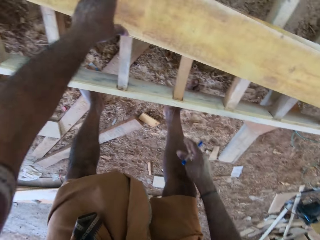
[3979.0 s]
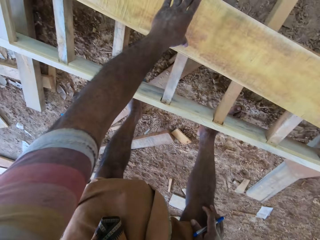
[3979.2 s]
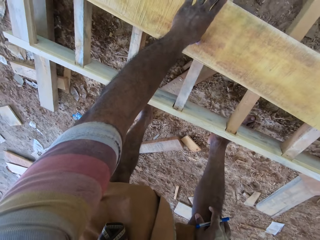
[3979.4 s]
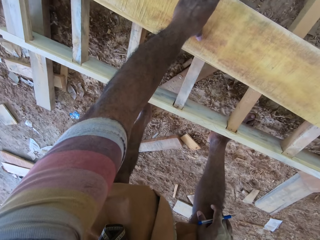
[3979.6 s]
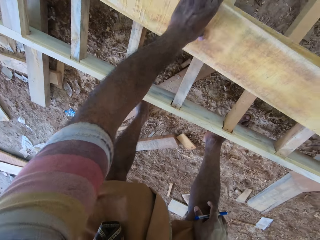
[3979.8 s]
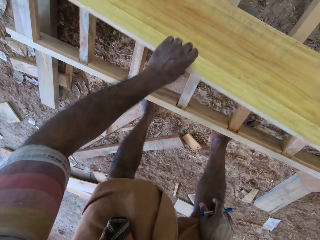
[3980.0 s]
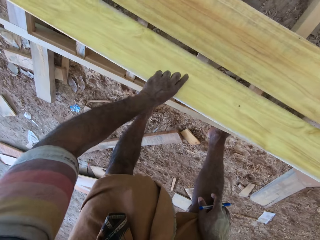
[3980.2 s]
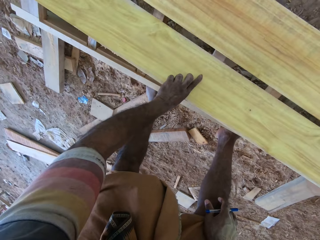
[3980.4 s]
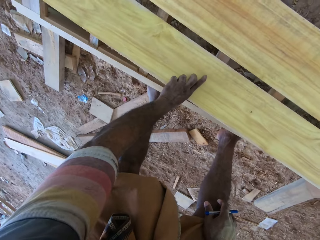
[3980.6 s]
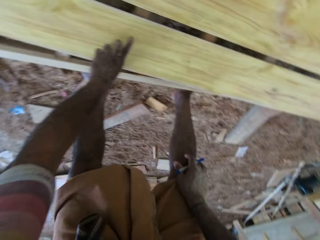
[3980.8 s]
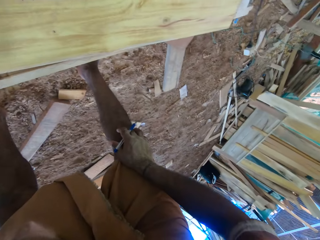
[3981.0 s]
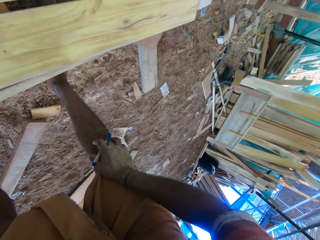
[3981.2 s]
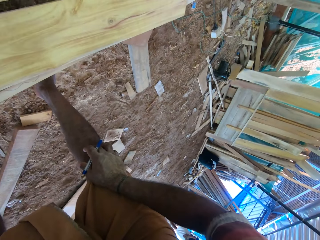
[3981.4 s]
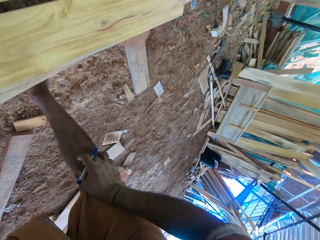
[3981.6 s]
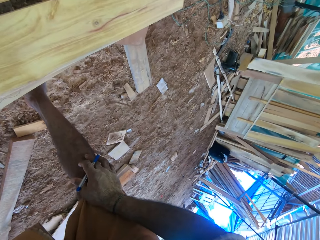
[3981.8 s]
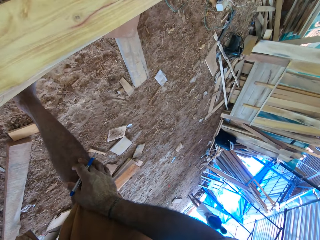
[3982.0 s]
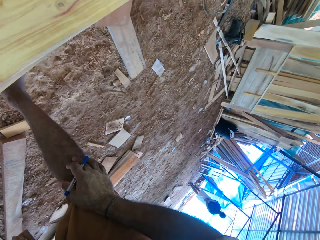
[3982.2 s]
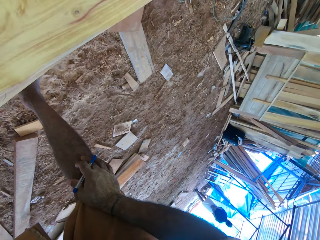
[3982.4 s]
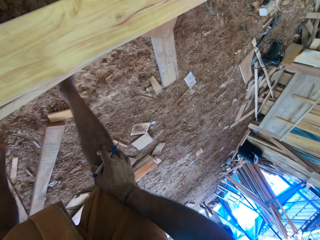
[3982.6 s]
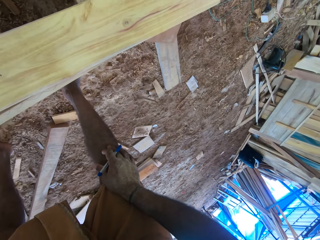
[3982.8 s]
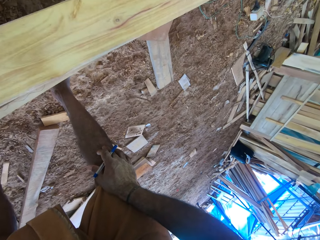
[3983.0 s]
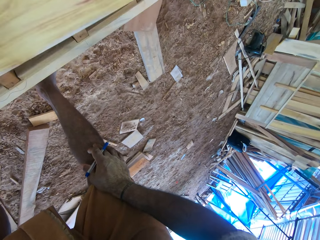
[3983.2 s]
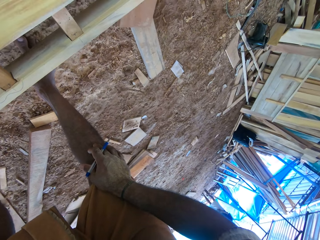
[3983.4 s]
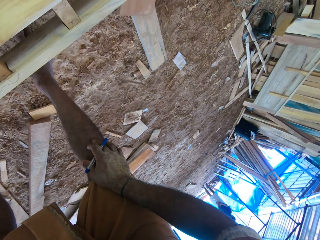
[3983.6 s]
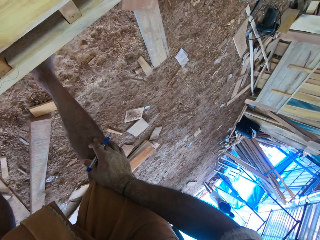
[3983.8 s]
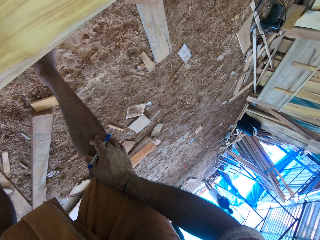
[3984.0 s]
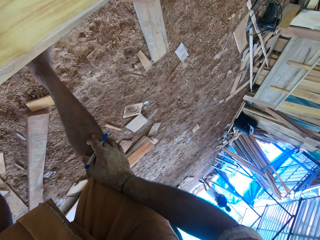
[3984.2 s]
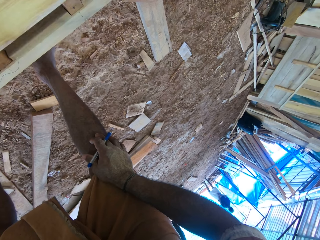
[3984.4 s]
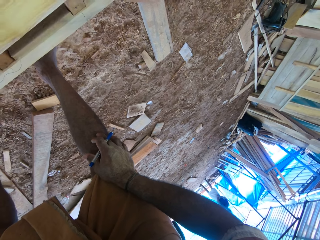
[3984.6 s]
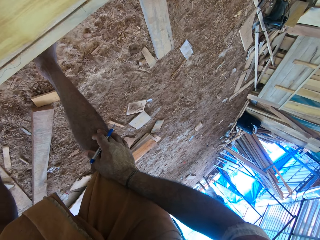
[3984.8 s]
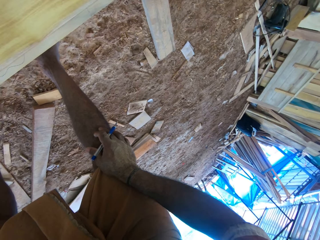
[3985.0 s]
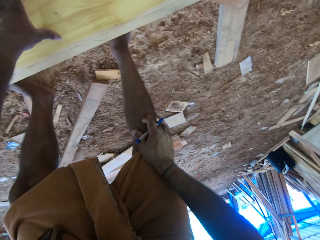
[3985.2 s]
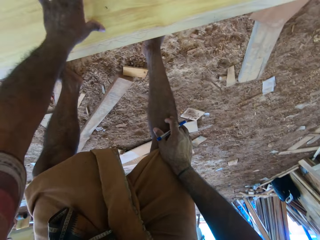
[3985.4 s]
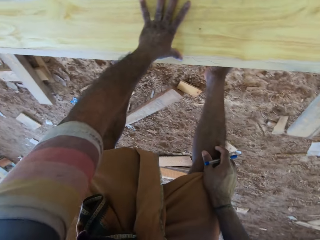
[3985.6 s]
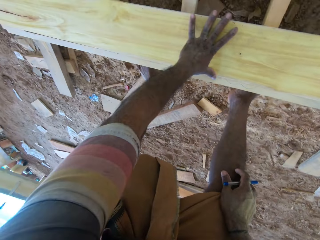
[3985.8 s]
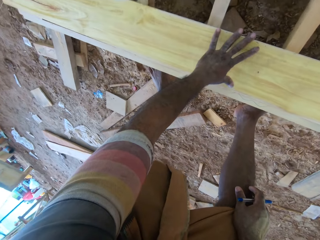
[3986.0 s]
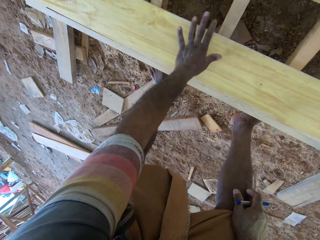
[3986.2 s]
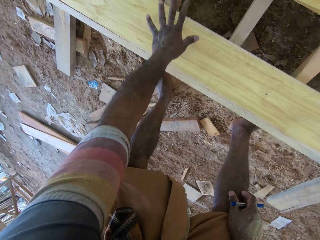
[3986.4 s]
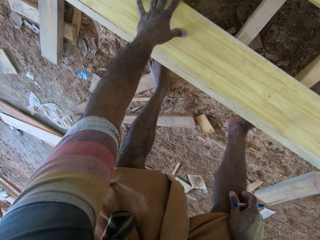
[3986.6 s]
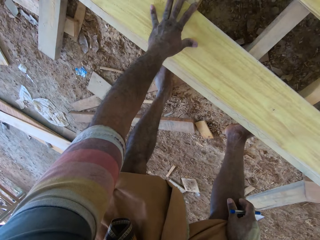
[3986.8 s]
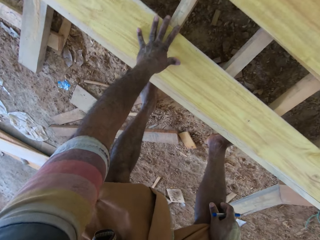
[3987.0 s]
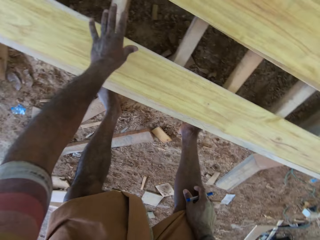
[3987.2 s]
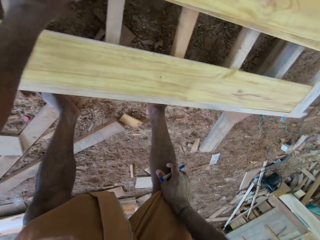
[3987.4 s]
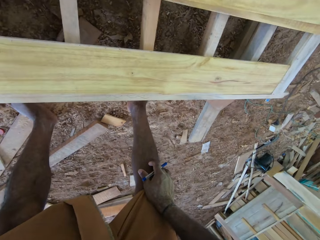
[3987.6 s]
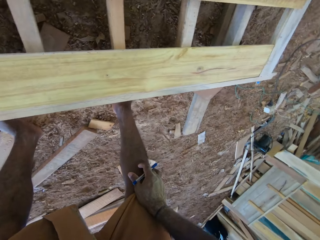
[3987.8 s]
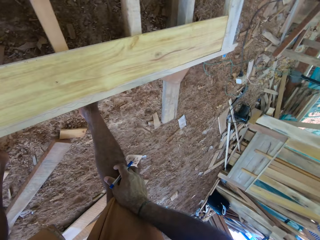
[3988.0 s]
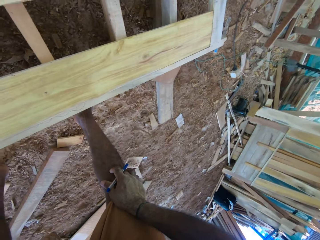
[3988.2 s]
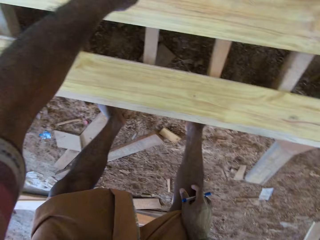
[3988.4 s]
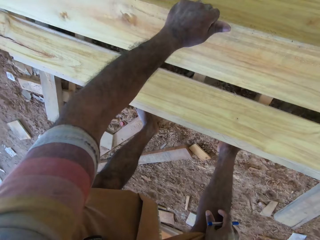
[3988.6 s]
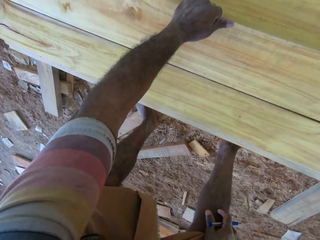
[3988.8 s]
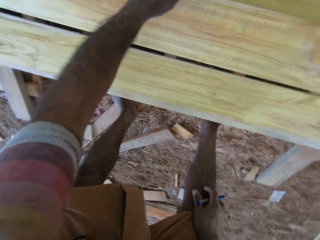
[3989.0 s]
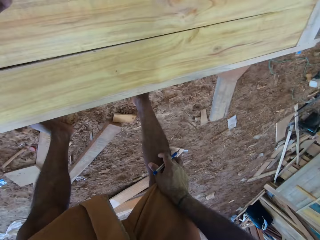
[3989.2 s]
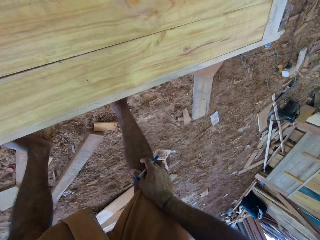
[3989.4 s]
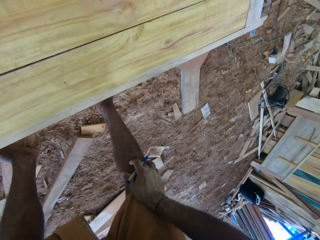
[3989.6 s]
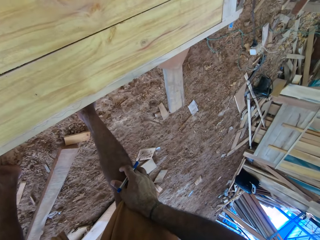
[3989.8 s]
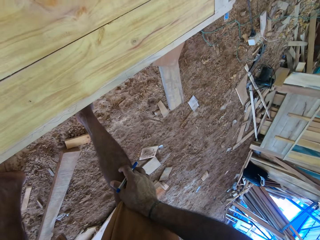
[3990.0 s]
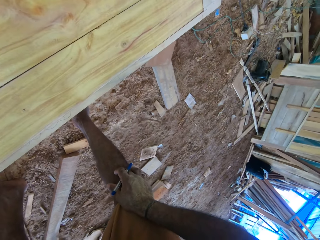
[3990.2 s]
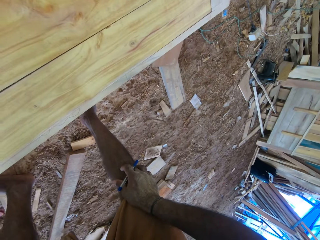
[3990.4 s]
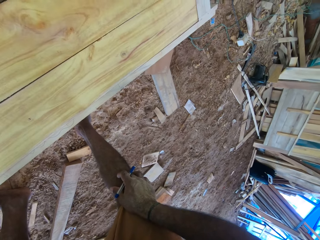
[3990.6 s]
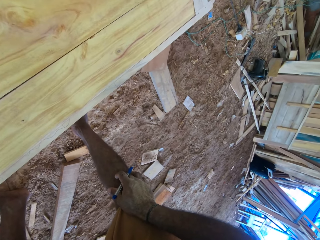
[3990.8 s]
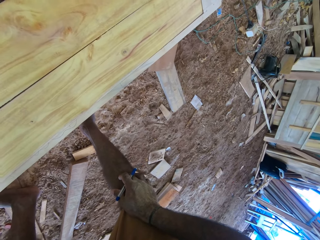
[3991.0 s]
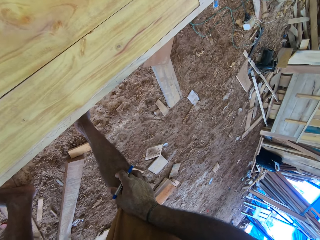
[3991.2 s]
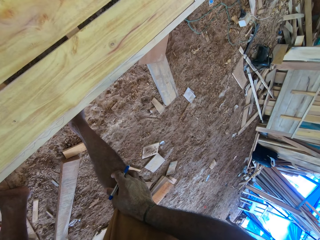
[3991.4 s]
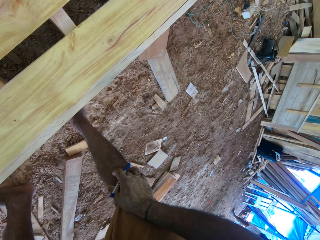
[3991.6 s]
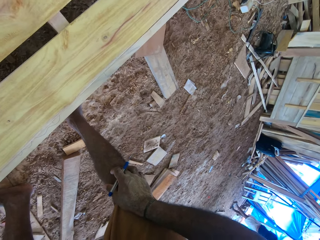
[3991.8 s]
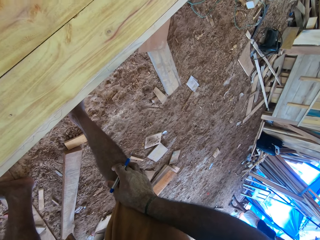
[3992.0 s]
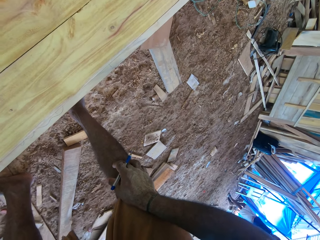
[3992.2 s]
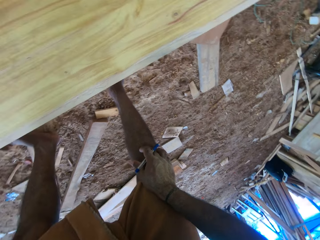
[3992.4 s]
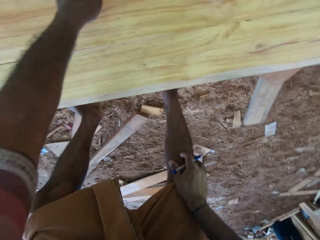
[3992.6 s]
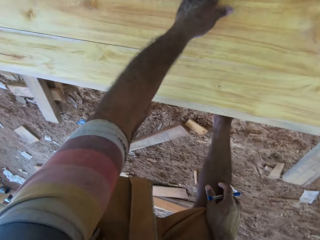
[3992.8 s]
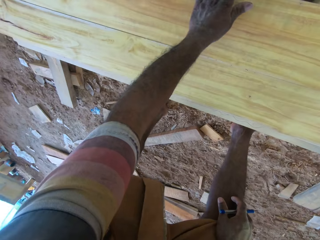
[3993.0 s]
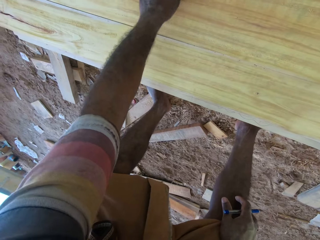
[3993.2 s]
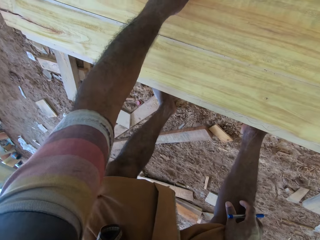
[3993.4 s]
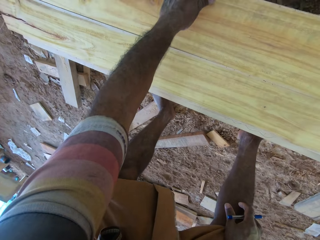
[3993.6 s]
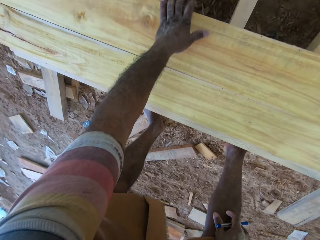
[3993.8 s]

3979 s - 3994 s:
The camera wearer places the woods on the frame. They drop the wood. They lift the wood. They move the wood. They move the wood again. They look at the wood. They arrange the wood.

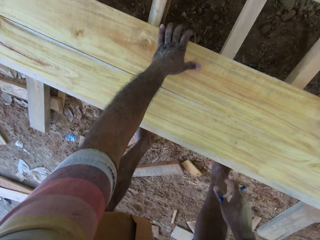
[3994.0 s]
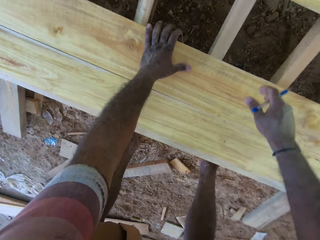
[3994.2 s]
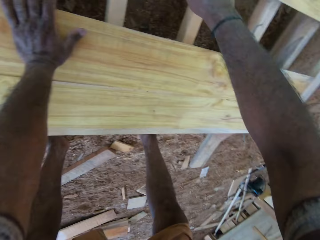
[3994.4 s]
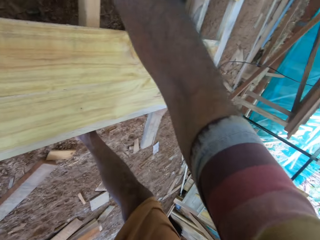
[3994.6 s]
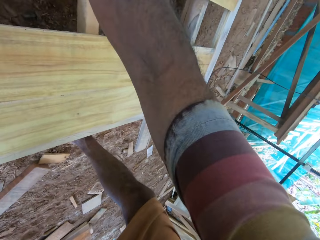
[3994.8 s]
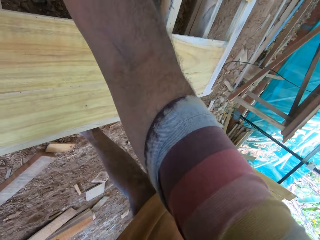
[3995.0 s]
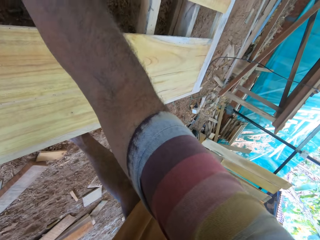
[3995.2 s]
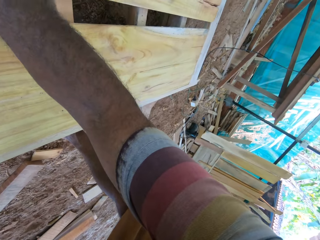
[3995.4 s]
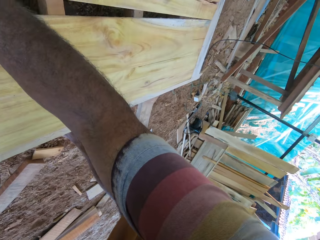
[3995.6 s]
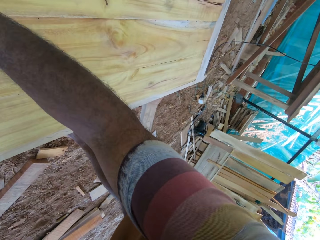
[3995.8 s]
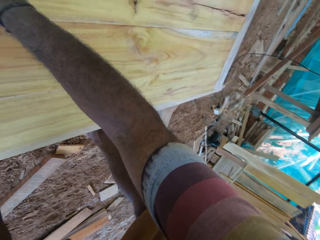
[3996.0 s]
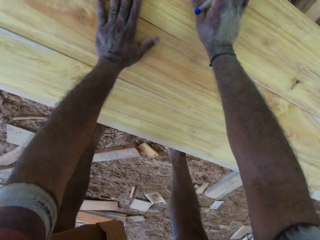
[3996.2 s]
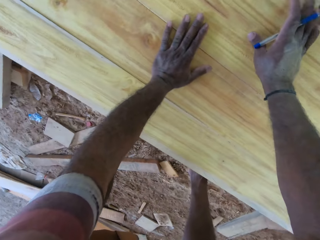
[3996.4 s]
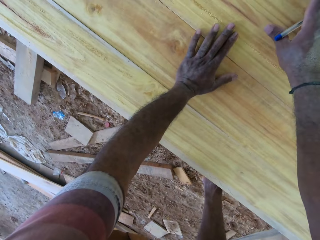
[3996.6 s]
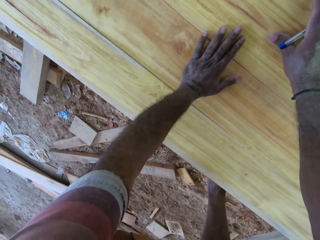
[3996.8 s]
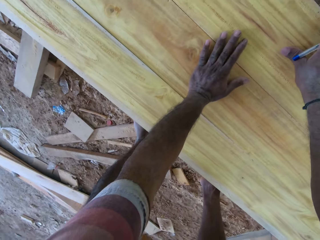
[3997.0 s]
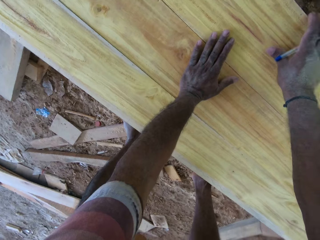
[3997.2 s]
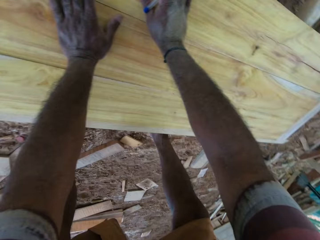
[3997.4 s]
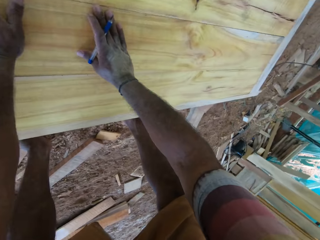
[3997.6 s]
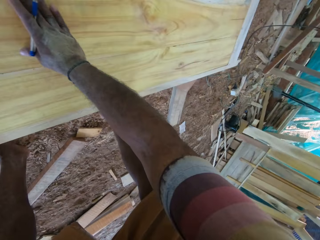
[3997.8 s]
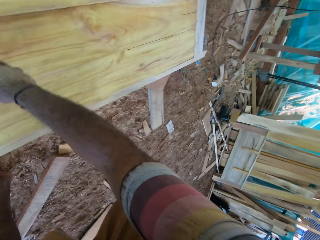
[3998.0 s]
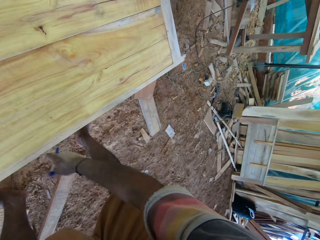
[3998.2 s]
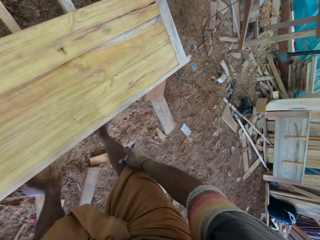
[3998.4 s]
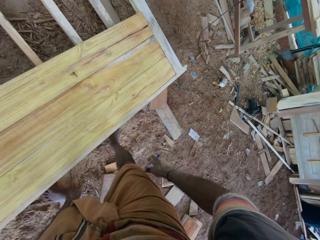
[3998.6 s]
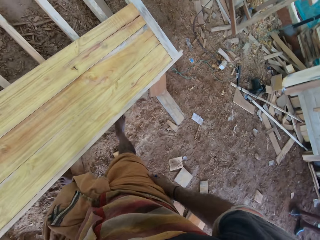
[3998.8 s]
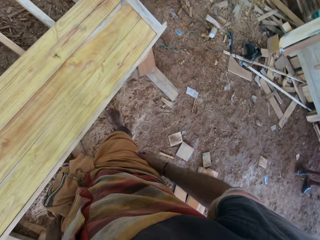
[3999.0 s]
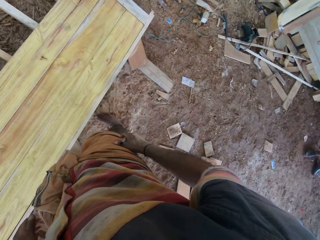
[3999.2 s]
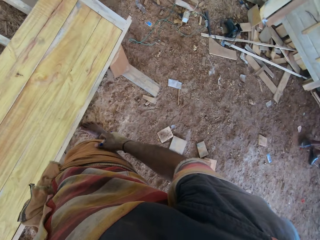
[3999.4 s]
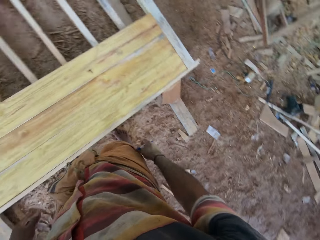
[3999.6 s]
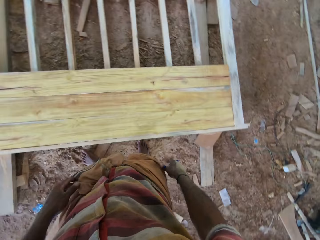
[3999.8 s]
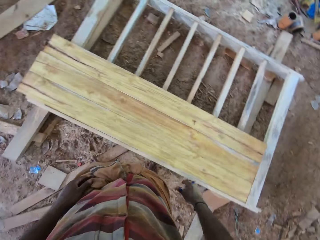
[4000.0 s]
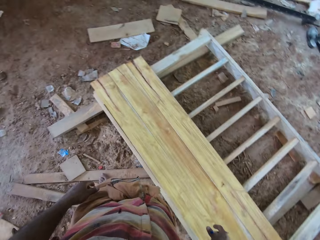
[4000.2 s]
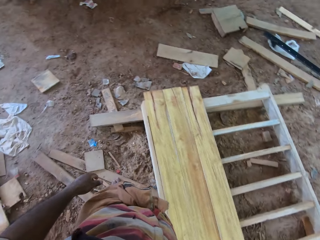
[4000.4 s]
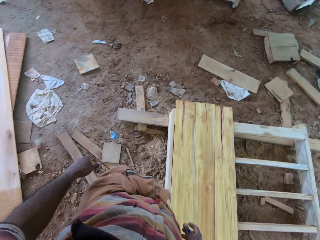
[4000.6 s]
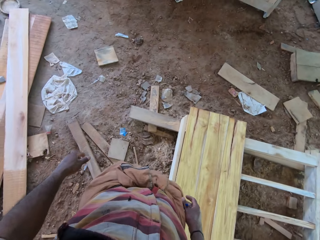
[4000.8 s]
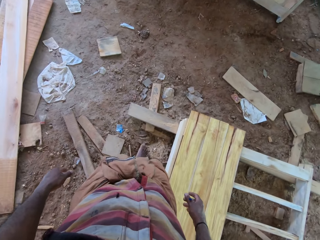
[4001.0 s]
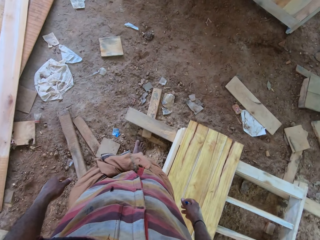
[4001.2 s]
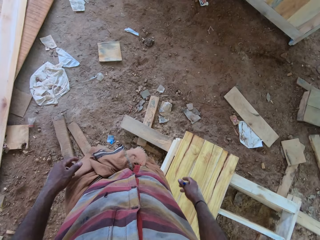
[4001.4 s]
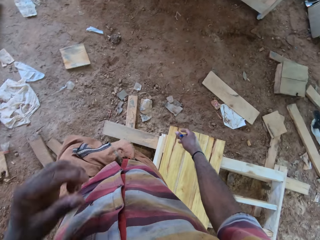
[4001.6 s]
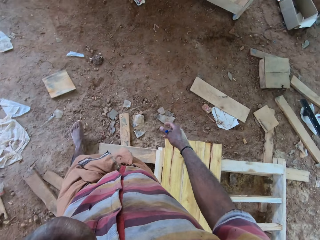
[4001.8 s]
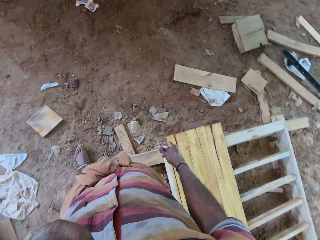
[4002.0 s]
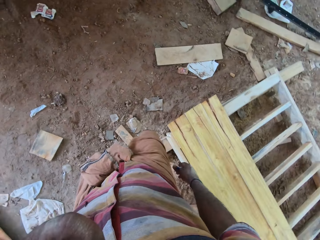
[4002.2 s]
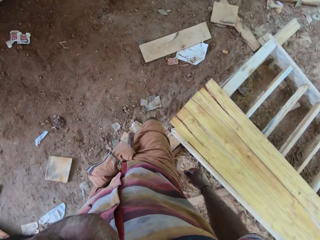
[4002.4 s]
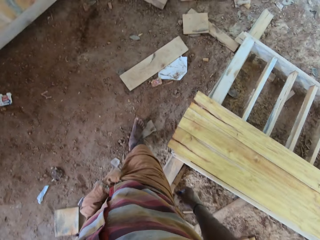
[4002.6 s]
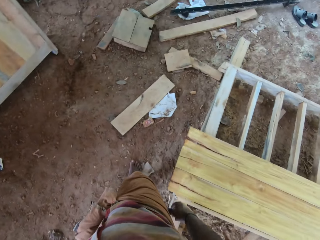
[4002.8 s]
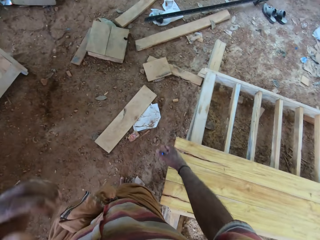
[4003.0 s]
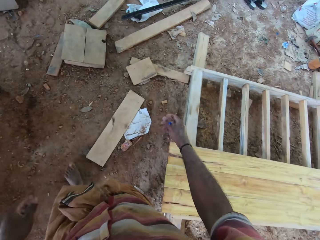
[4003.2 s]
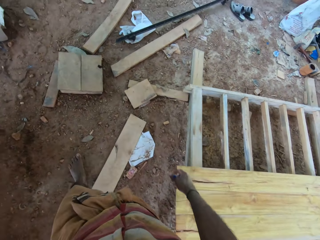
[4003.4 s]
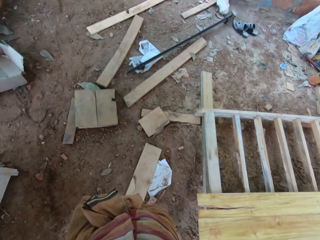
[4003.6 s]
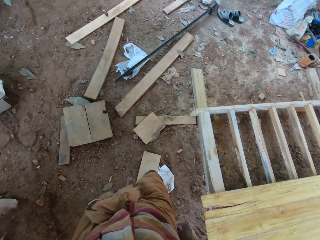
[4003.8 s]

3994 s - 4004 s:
The camera wearer looks around. They walk around.
